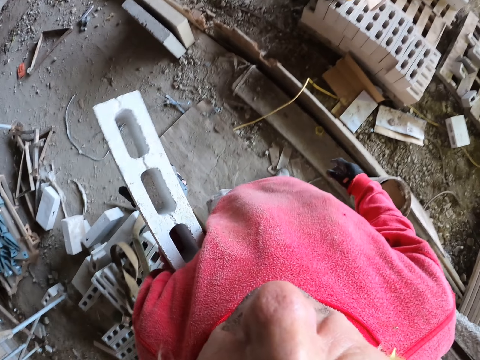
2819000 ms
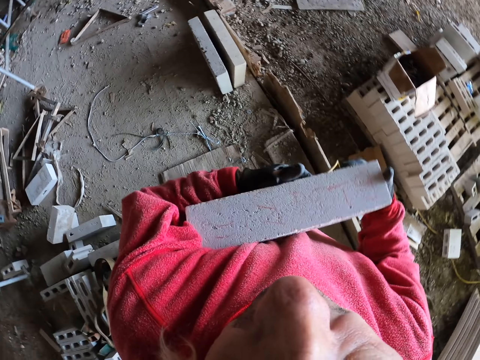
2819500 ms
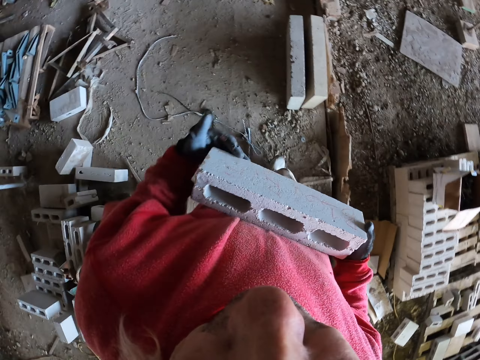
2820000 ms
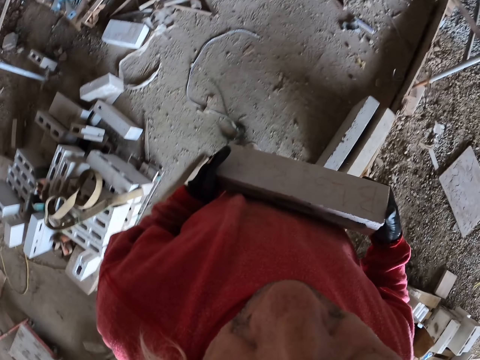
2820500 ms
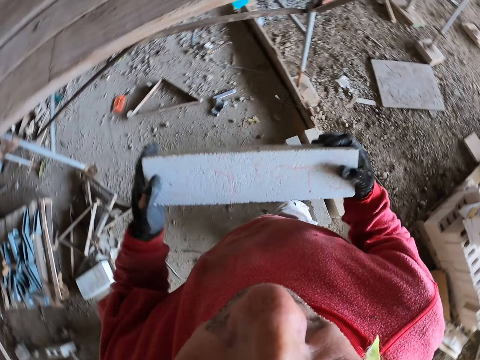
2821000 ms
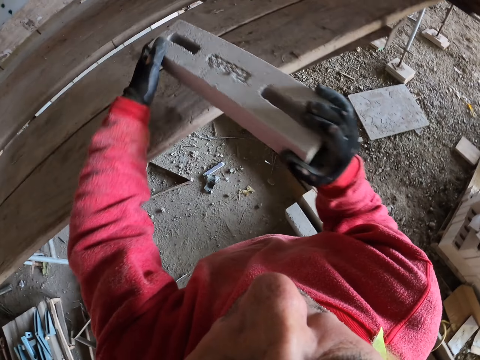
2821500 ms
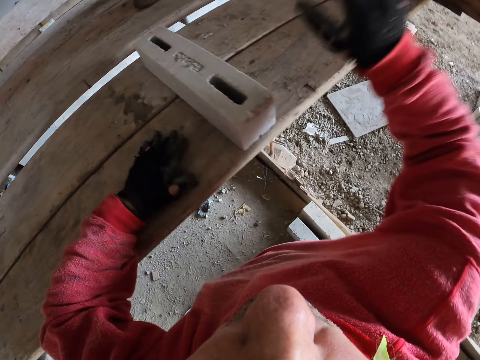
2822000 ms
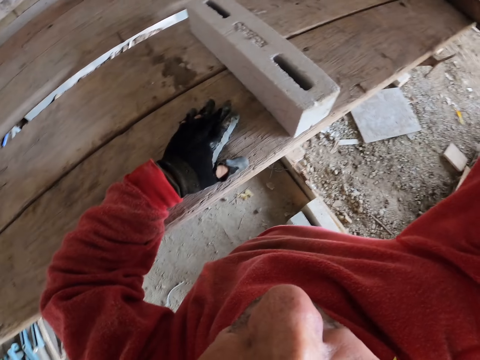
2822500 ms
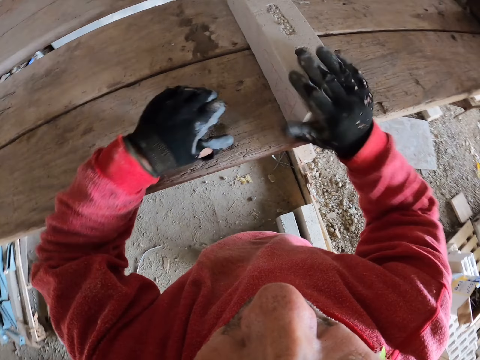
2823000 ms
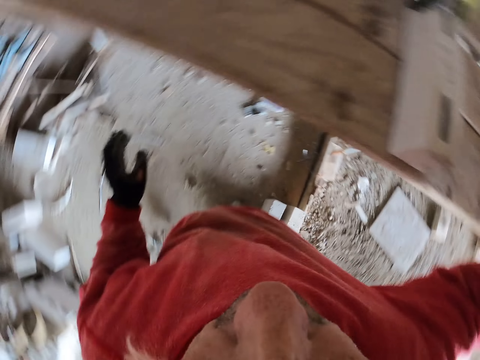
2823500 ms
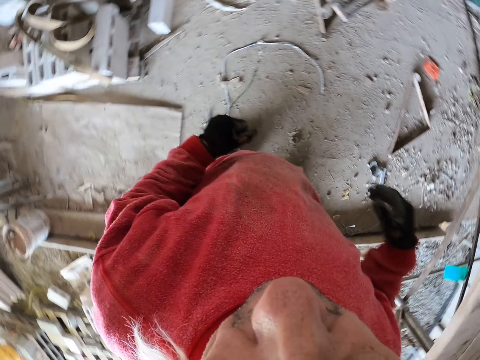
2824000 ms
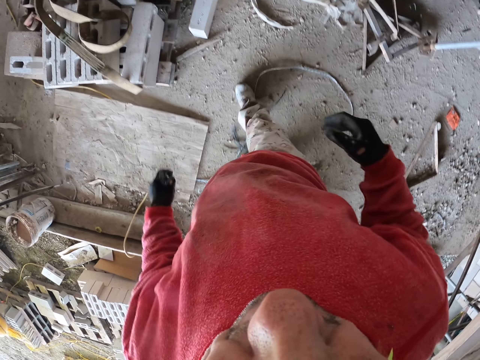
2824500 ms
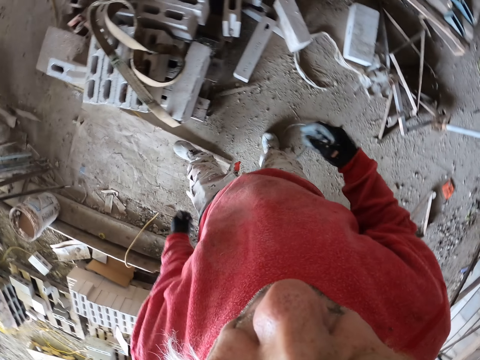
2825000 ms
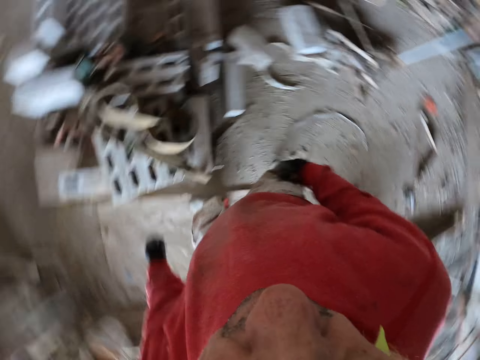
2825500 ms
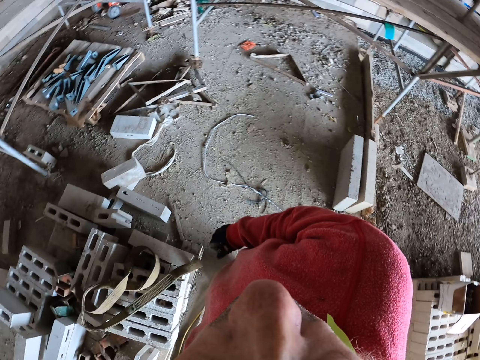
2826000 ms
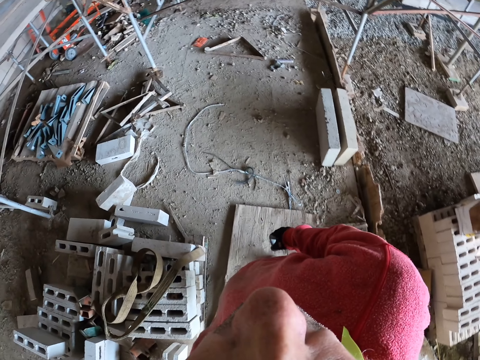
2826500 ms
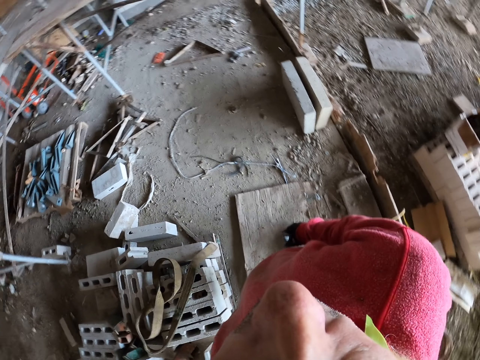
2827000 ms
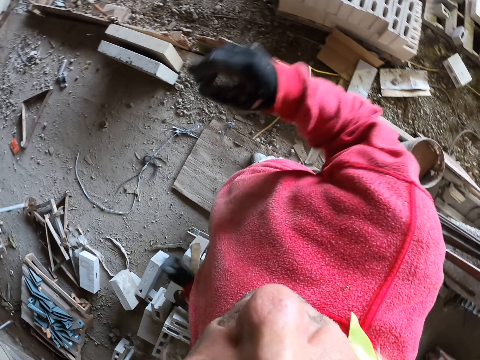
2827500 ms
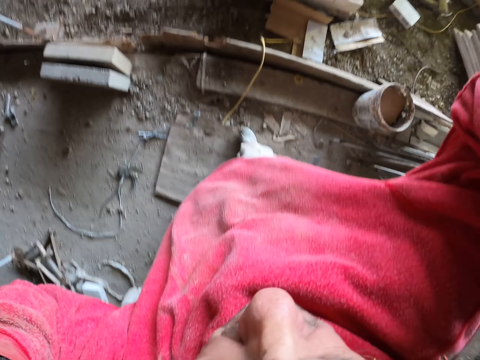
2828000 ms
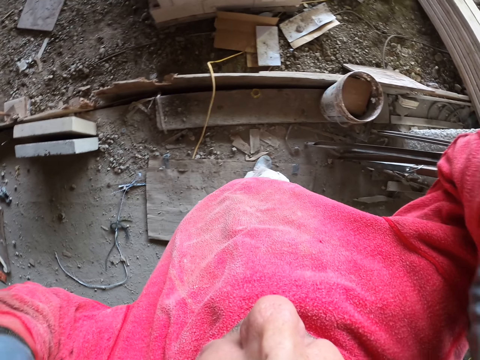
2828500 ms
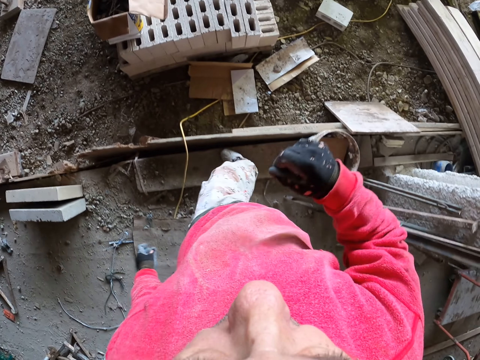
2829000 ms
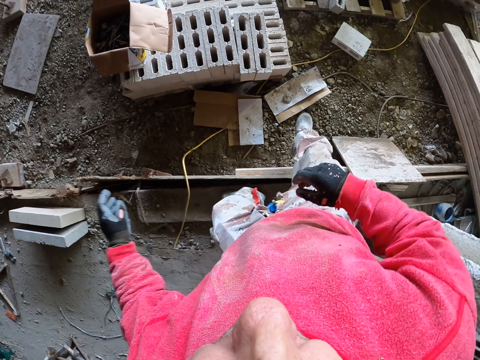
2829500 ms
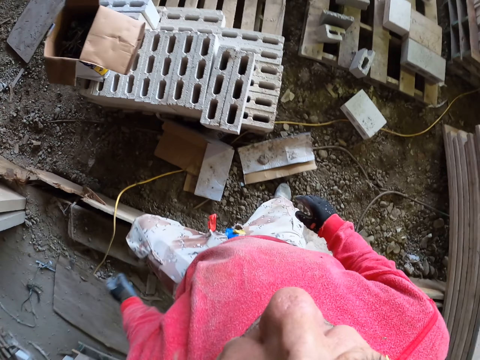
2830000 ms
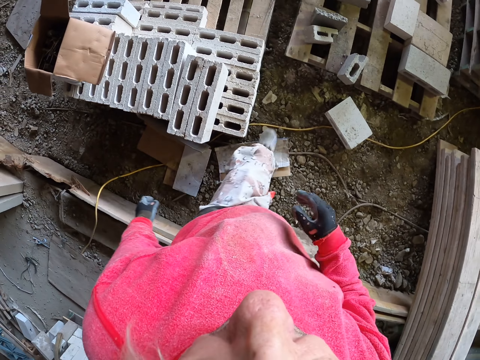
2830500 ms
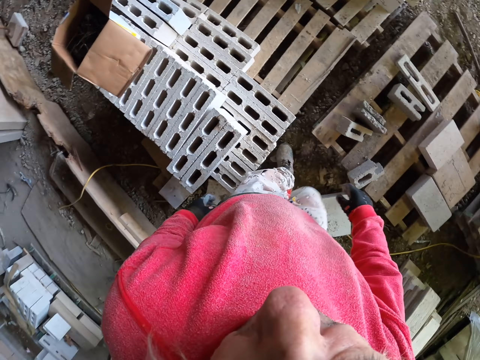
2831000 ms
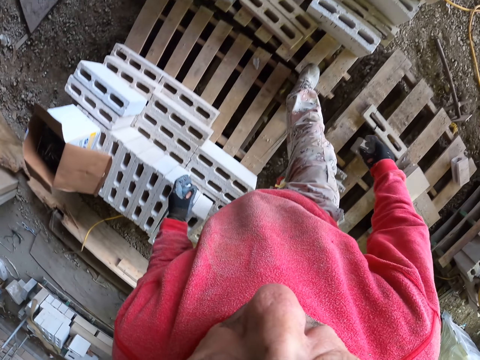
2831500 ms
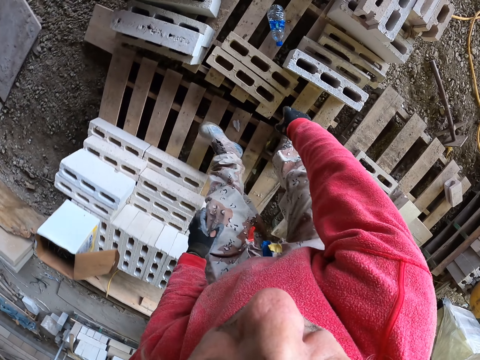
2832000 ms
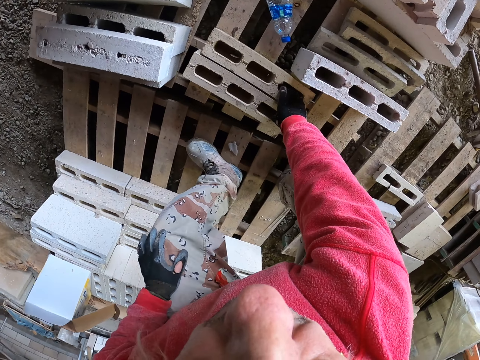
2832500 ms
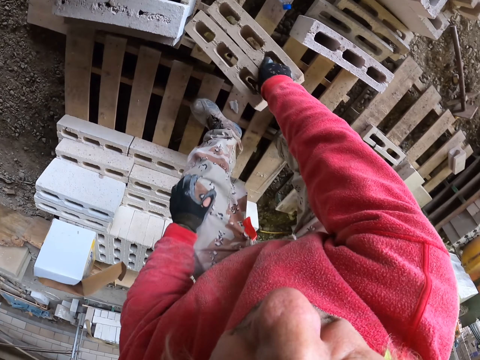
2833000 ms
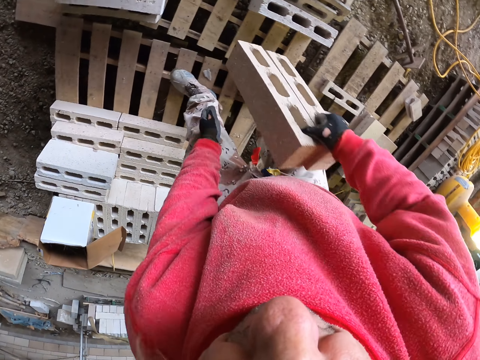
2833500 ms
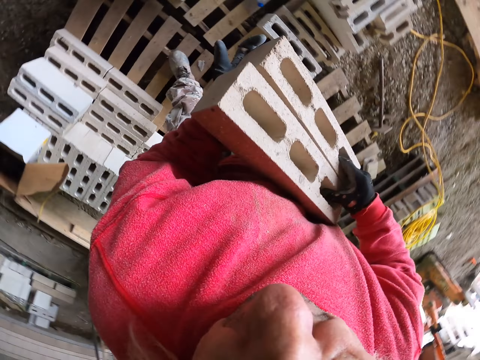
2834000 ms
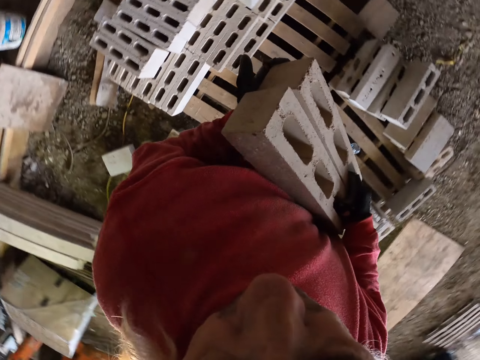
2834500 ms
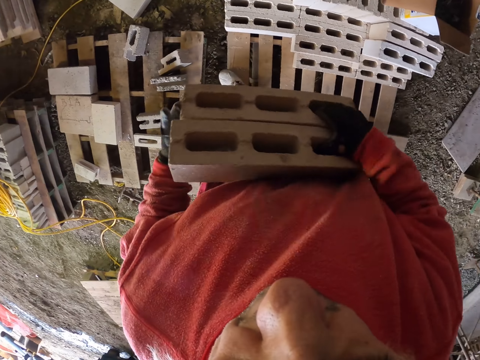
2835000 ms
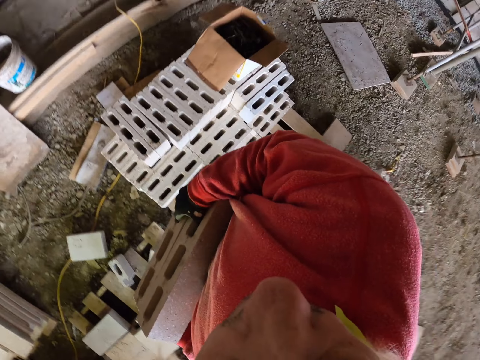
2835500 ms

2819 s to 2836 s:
The camera wearer walks. They put the brick on the wood. They raise their hand up. They walk. They touch the bricks. They grab the bricks.

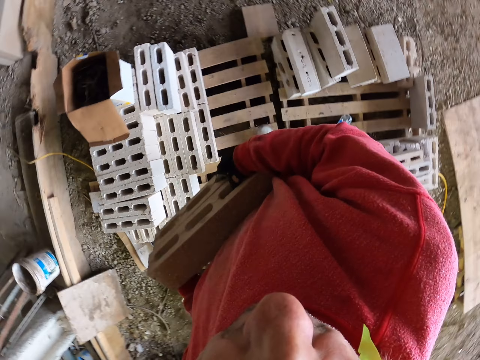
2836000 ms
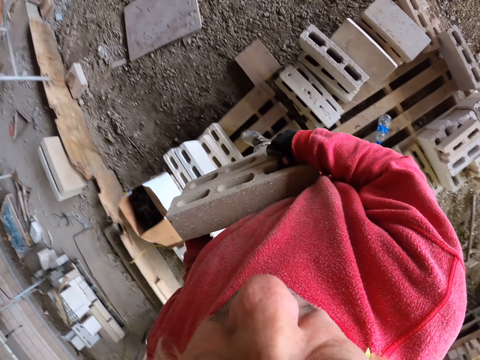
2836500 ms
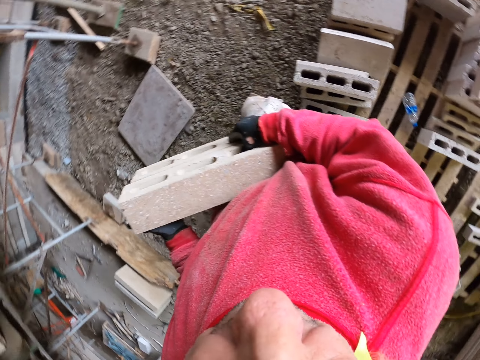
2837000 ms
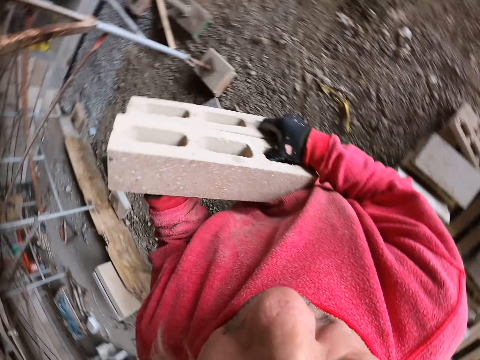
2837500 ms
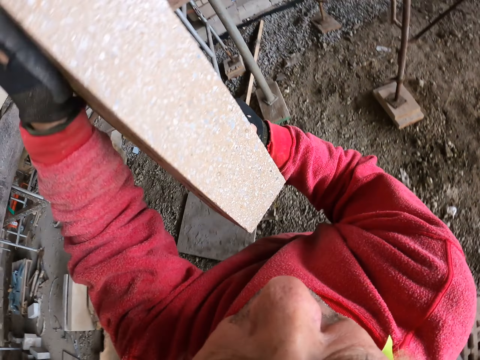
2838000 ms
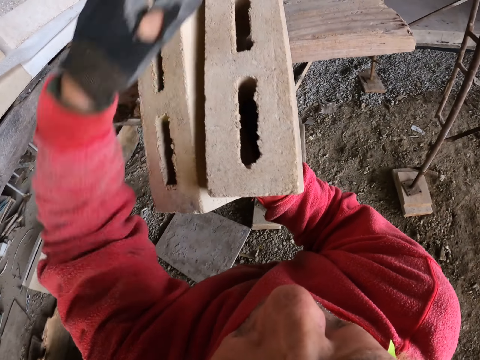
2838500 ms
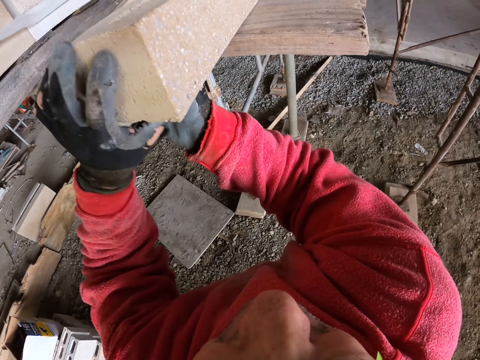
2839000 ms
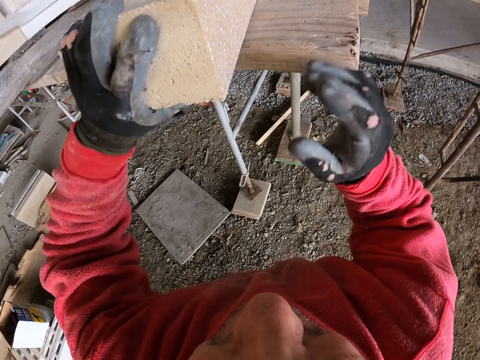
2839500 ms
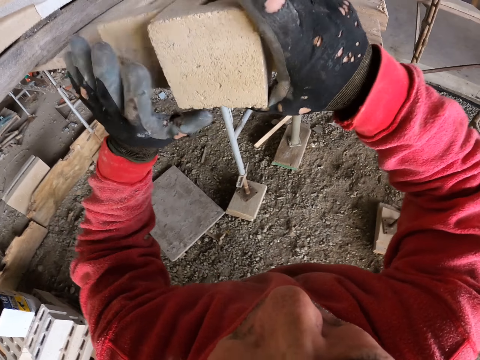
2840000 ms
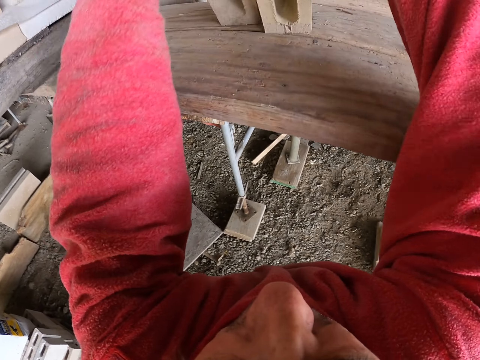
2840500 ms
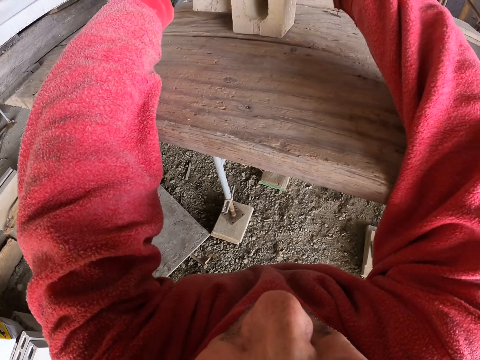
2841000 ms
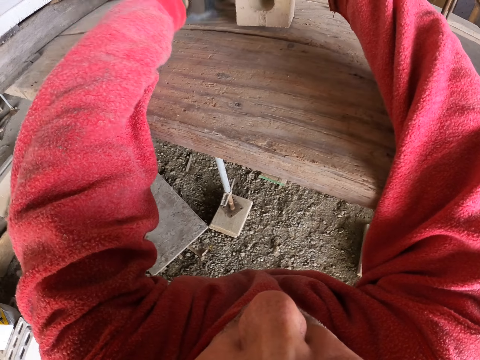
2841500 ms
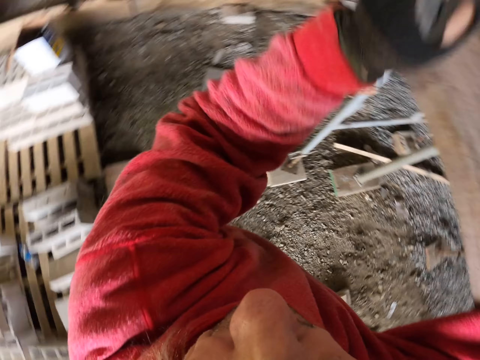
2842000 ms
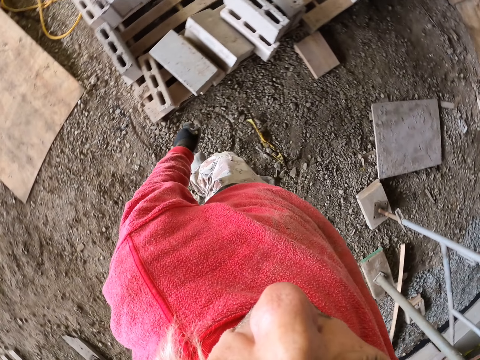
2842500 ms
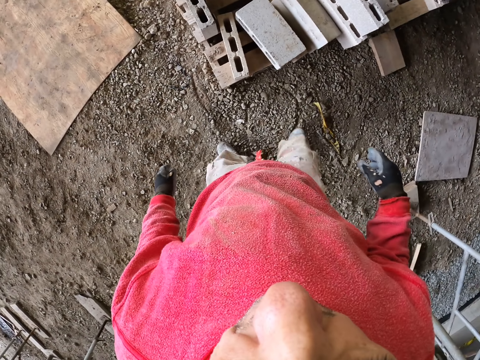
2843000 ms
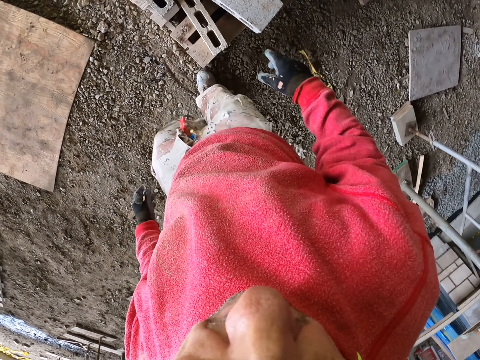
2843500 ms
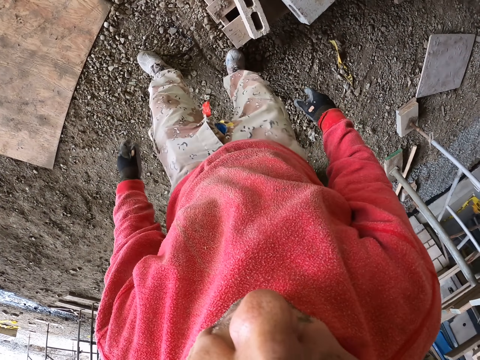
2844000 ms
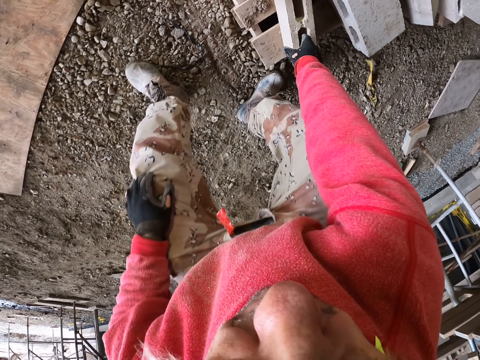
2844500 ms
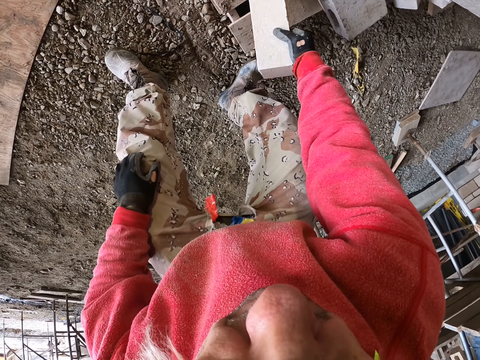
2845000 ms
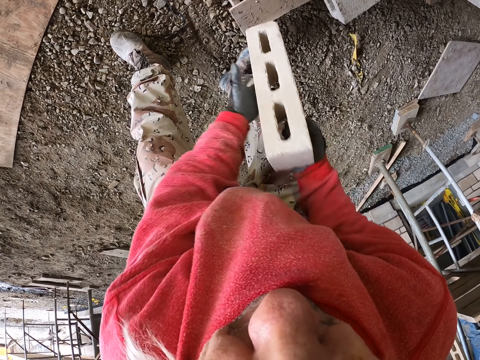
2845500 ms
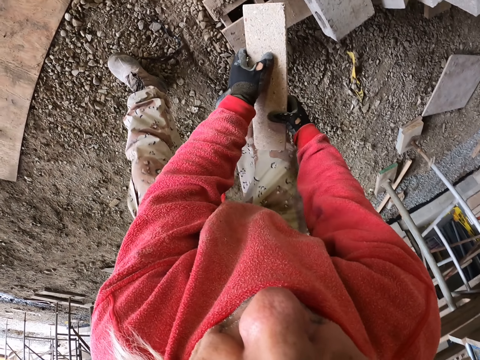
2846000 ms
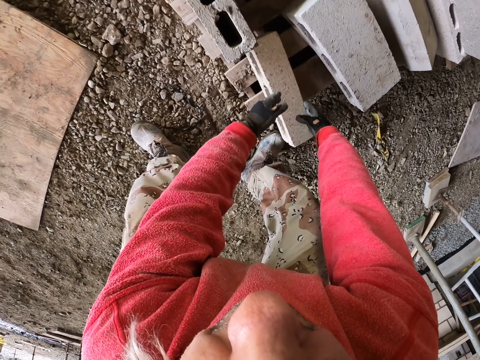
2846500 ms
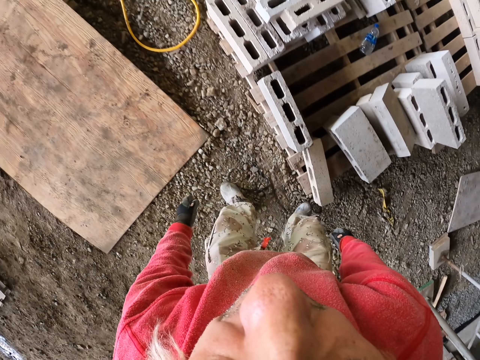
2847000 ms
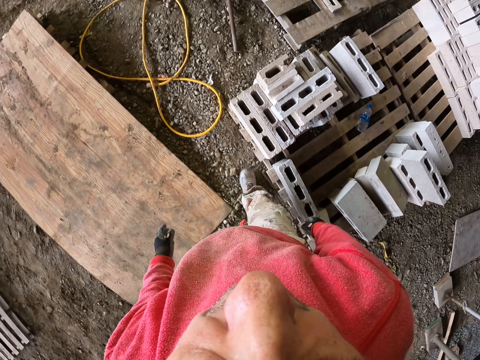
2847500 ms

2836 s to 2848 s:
The camera wearer walks. They put the bricks on the wood. They grab a brick. They touch the bricks. They put the brick down.
